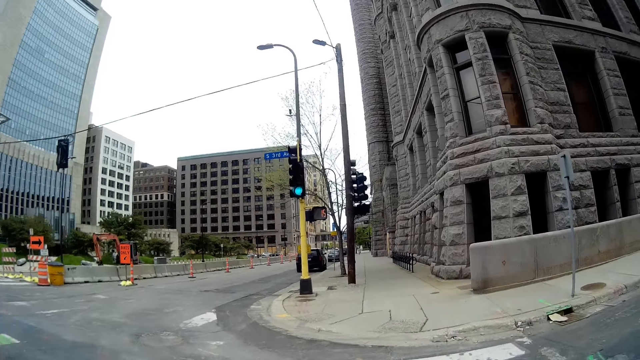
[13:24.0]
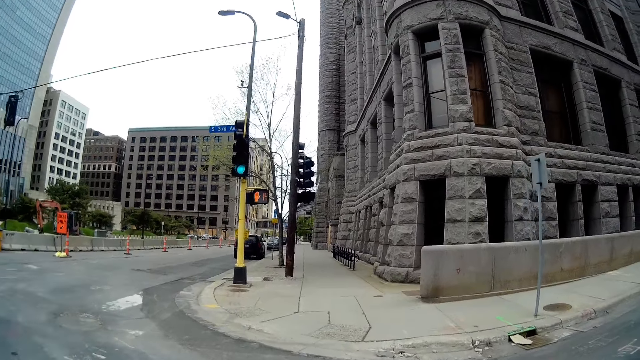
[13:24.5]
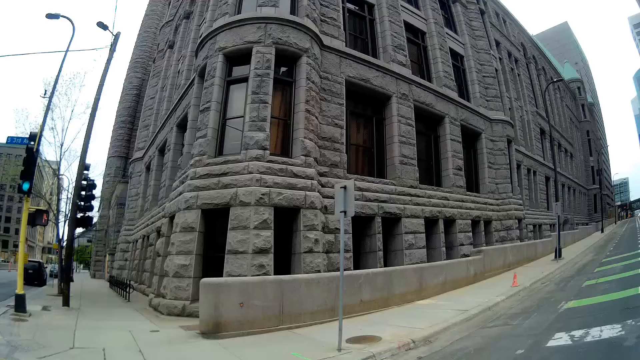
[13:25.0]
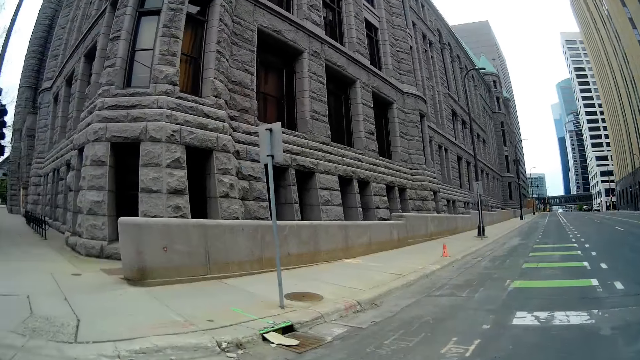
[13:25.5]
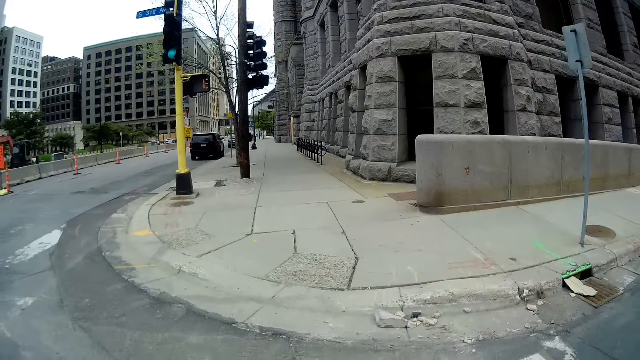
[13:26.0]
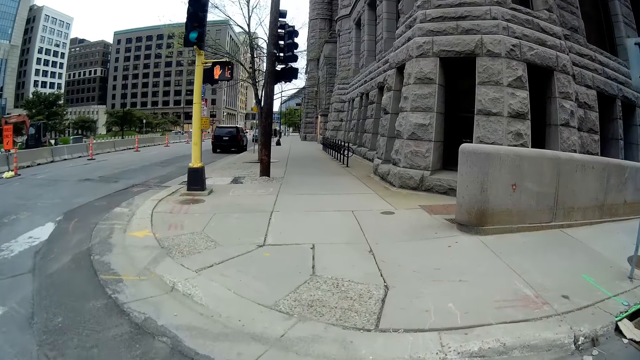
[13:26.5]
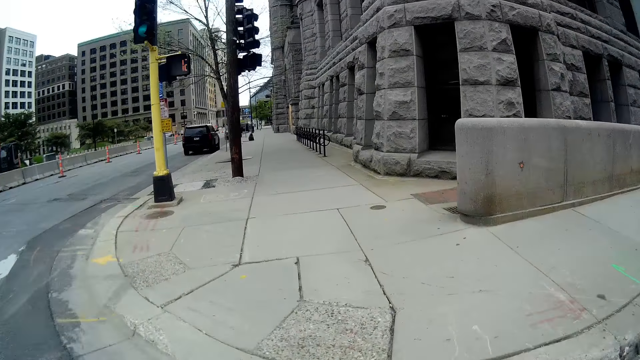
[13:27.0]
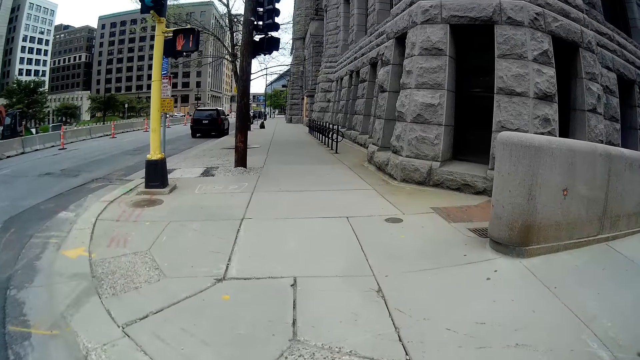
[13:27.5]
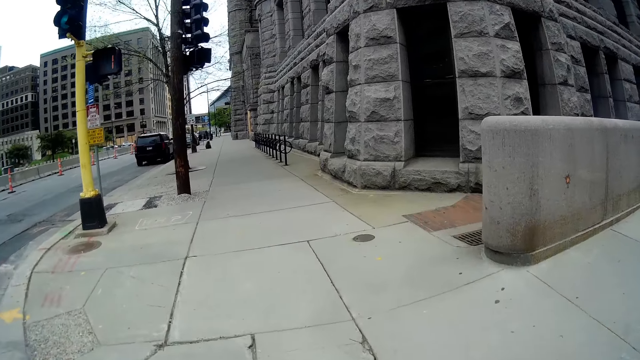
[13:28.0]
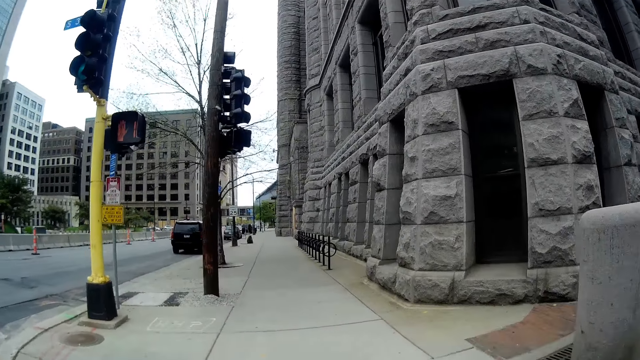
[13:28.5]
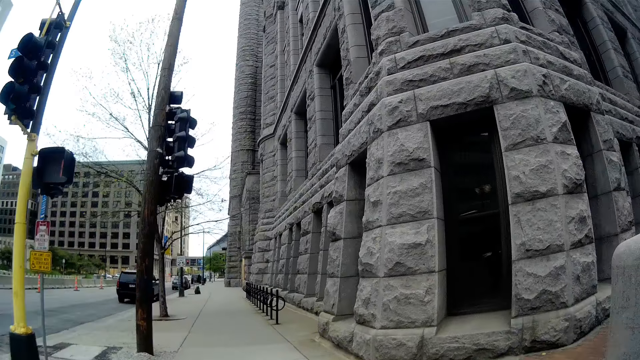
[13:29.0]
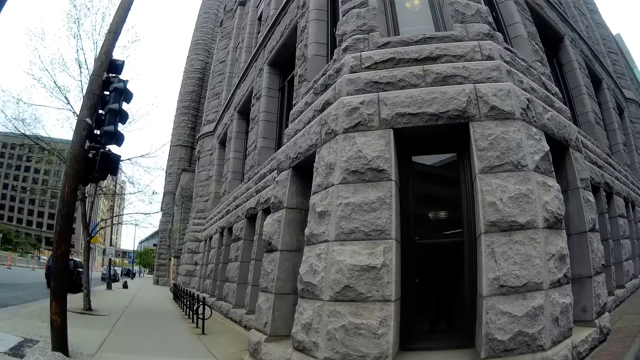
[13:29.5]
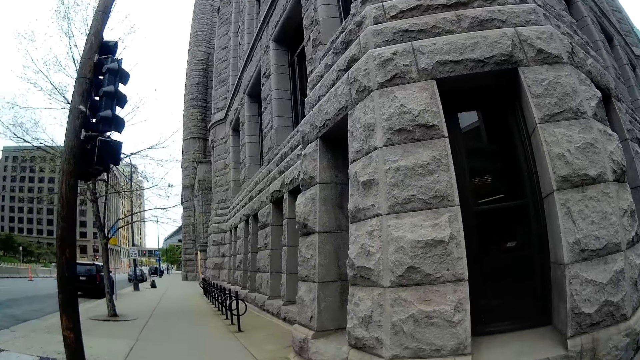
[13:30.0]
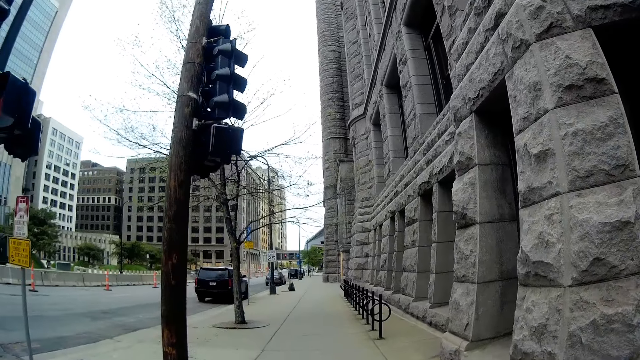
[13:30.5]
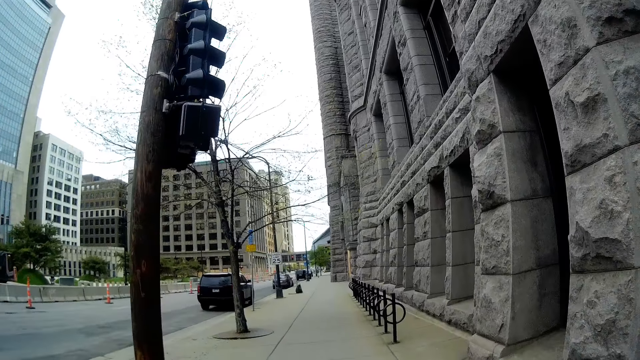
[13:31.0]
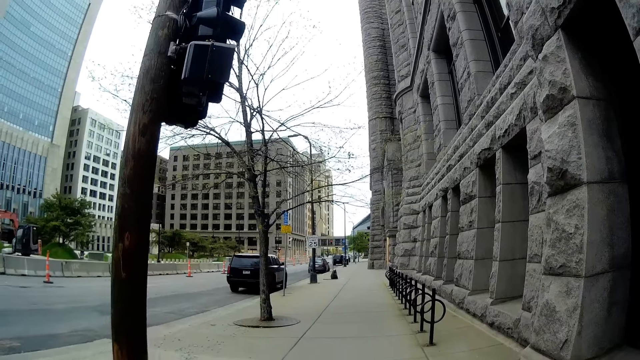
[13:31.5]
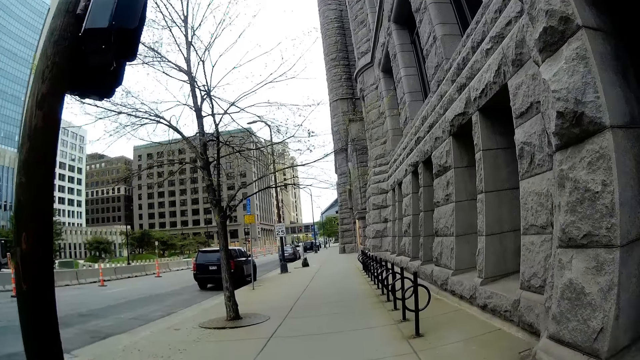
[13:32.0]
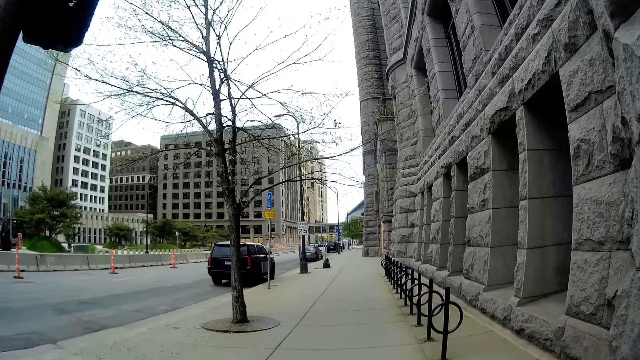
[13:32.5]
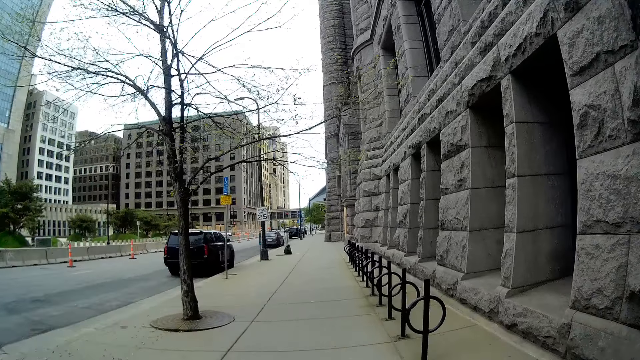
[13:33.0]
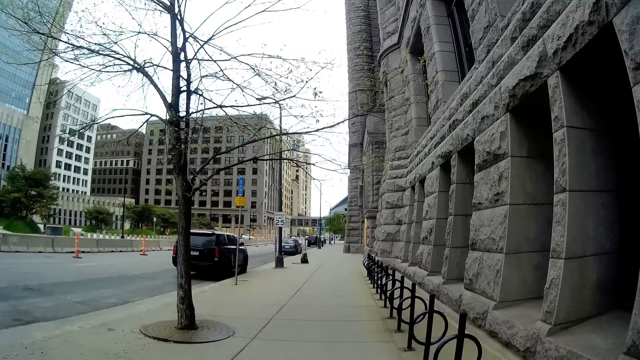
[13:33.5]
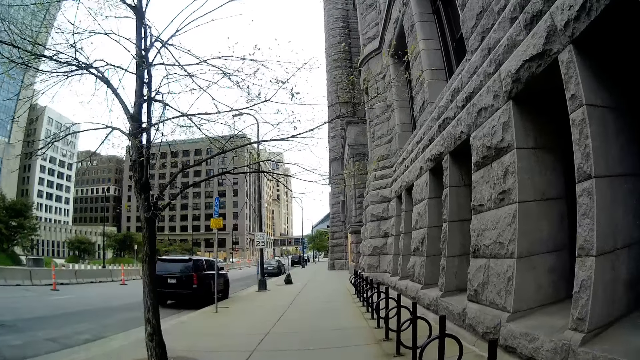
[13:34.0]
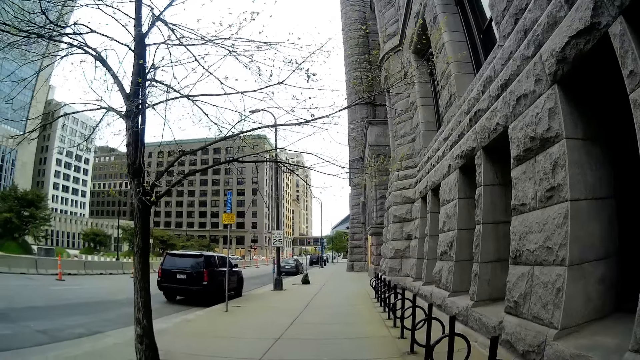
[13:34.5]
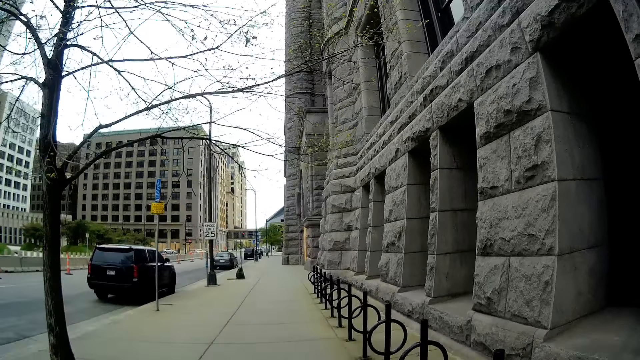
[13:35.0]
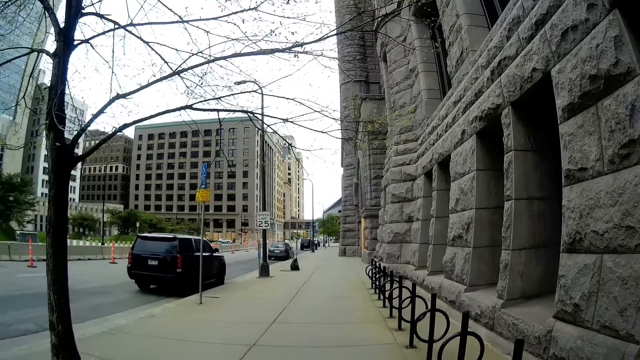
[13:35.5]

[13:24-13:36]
The camera wearer walks on the pavement with the woman.

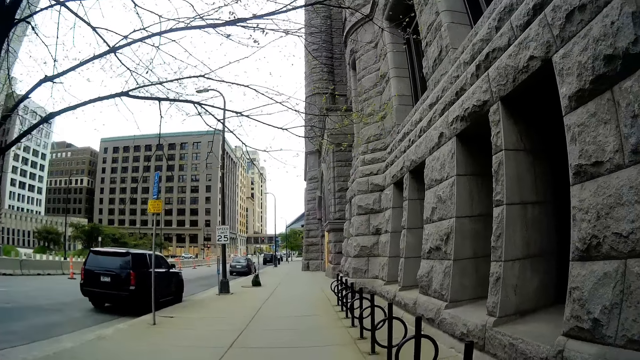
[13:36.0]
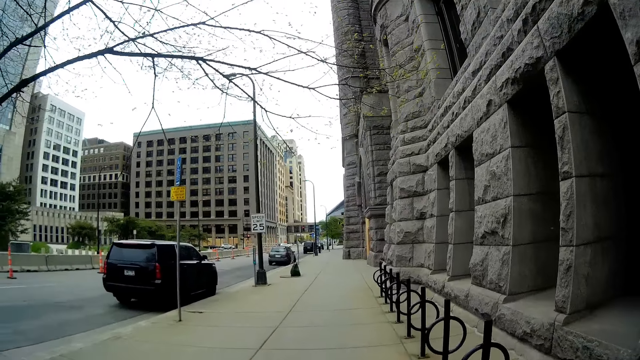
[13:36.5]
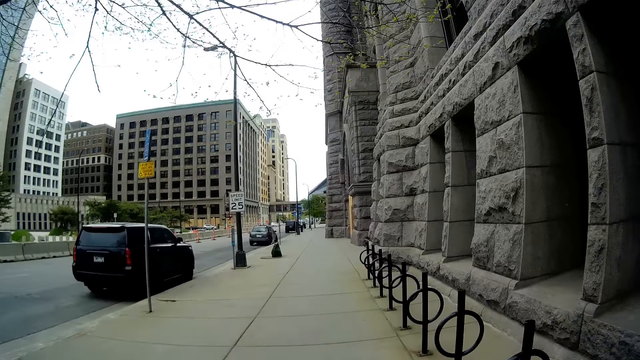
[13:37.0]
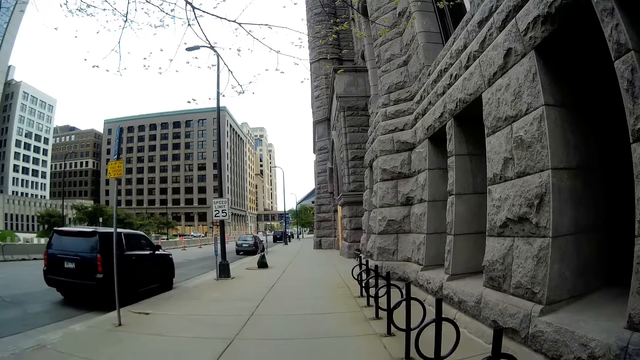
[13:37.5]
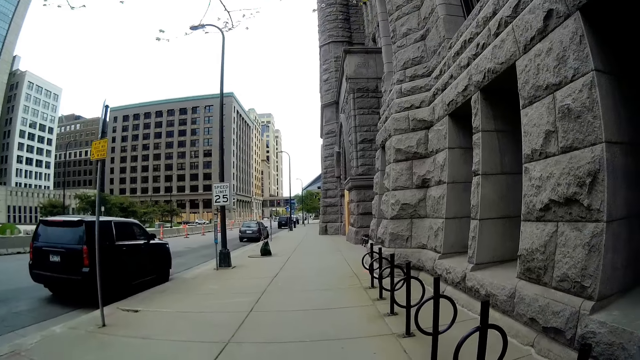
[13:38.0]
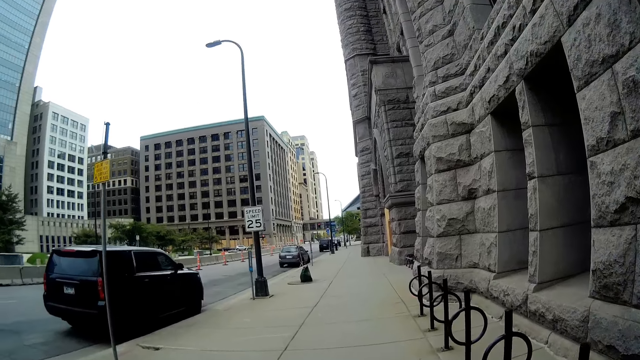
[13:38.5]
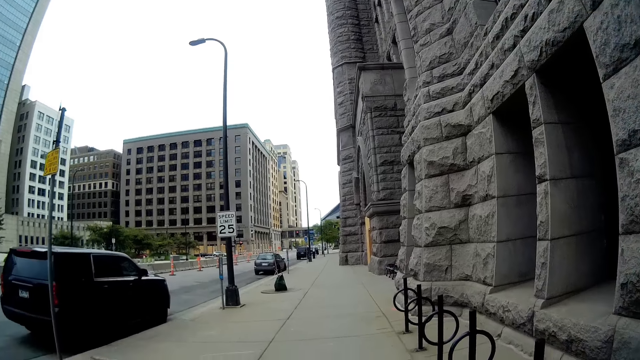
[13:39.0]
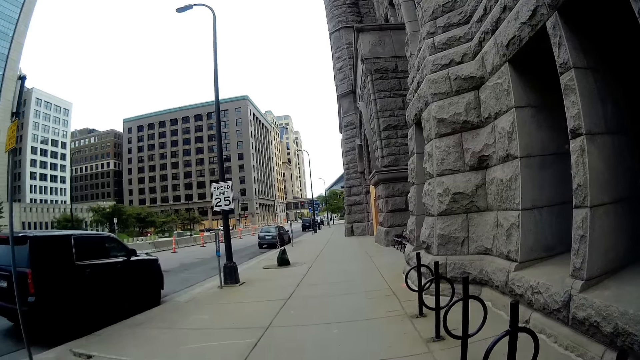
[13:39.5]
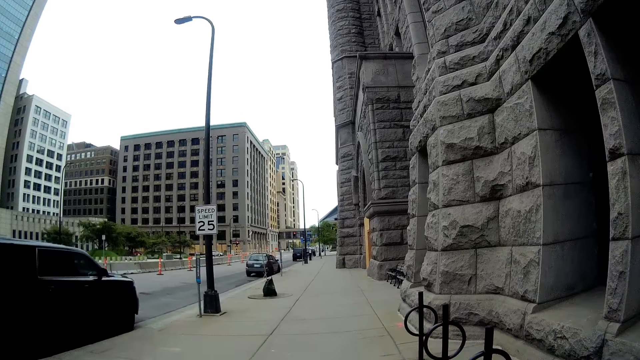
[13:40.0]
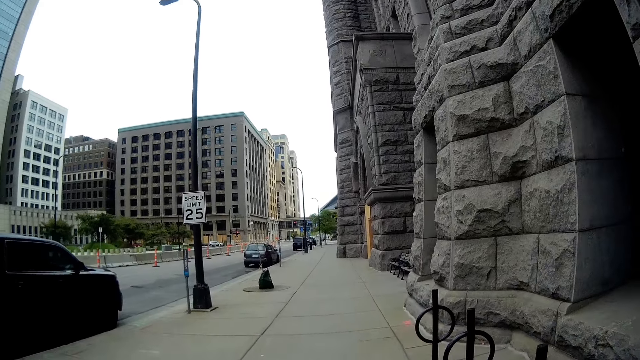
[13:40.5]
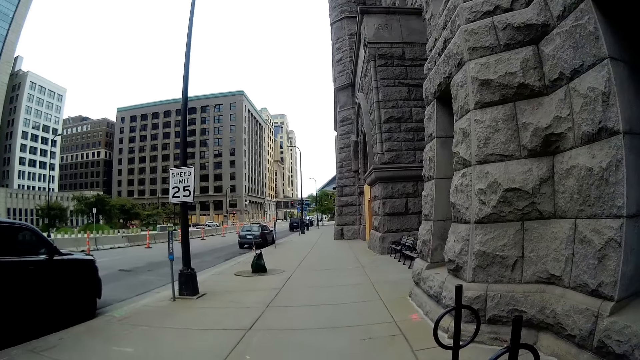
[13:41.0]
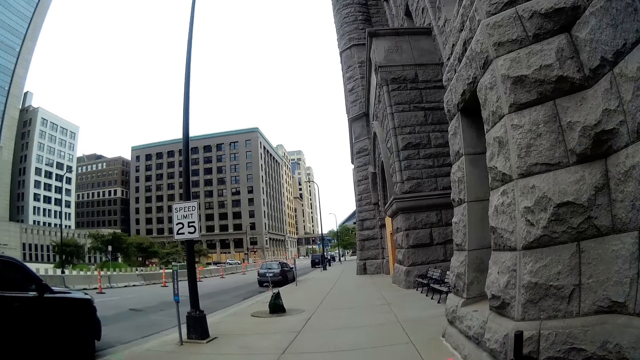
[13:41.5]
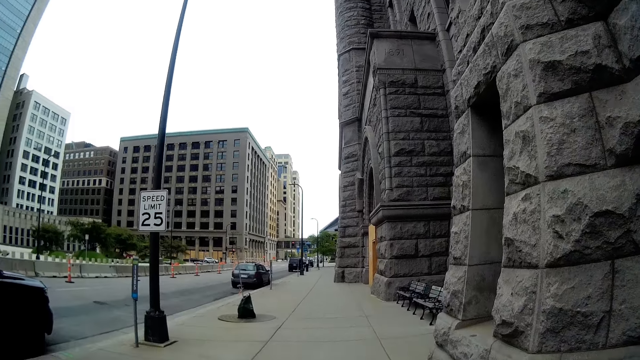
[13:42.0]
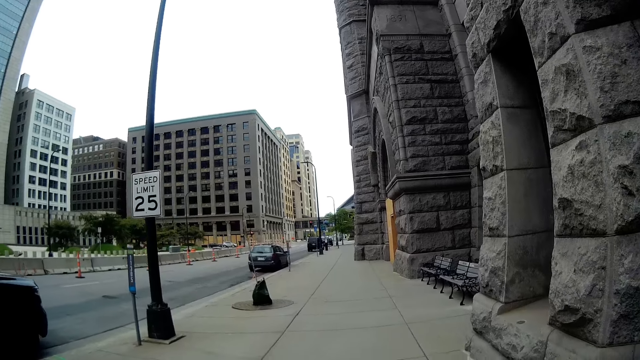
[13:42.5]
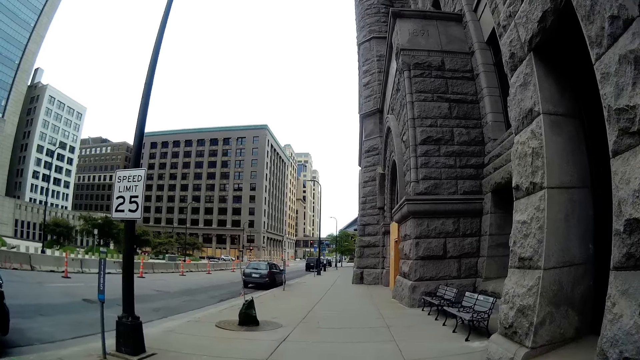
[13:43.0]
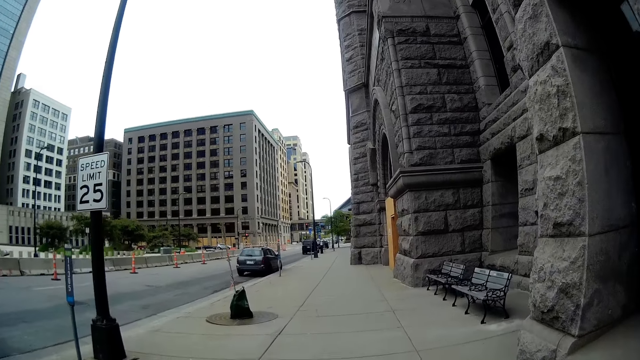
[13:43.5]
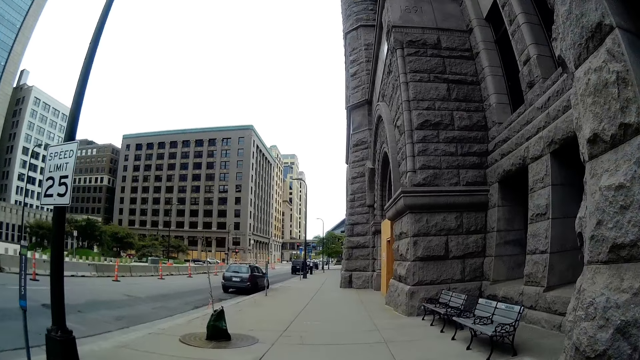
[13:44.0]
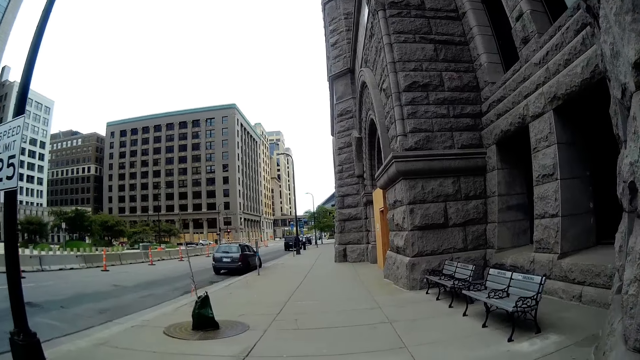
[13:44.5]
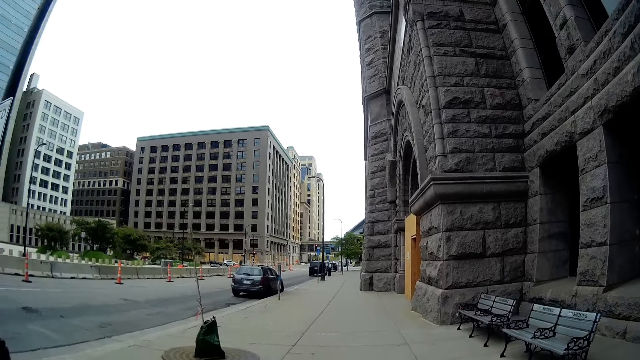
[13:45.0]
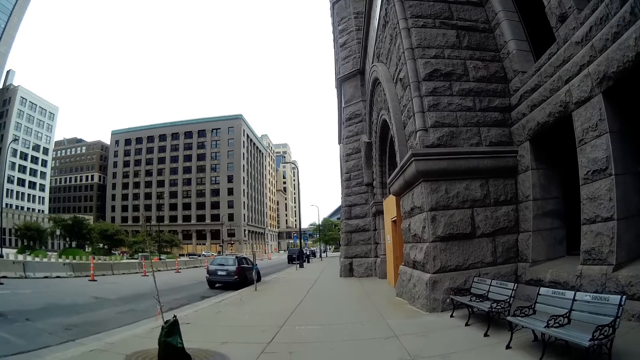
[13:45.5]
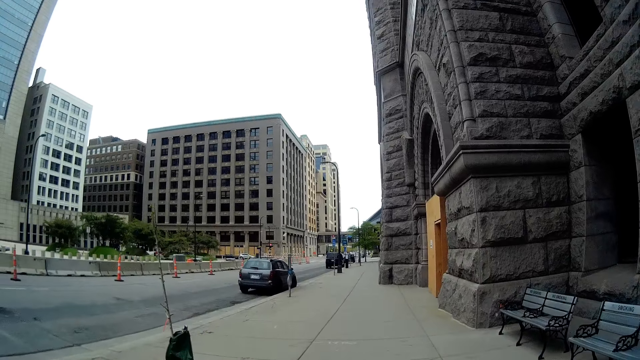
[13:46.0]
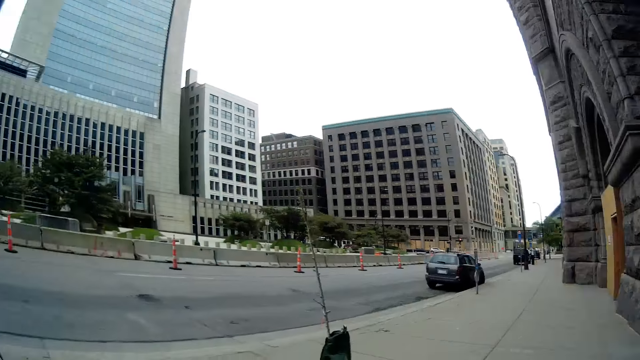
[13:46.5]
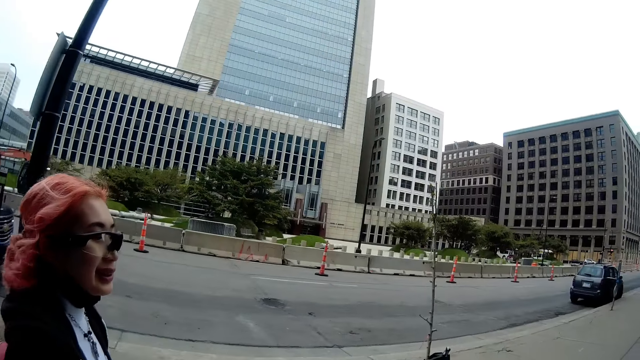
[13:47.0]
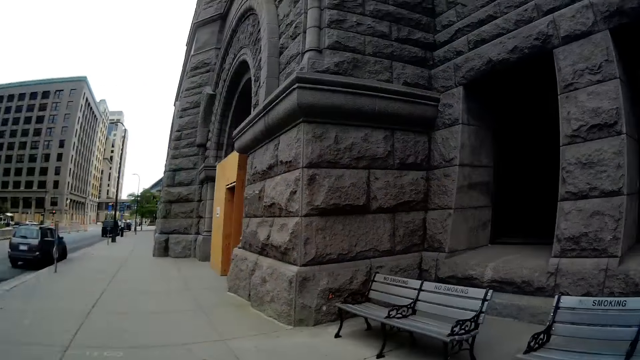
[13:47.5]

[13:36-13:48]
The woman talks to the camera wearer. The woman walks with the camera wearer along the street.
